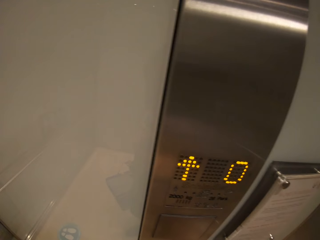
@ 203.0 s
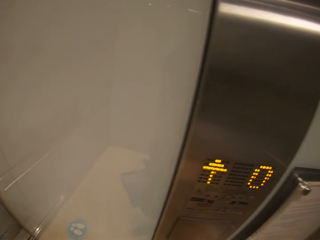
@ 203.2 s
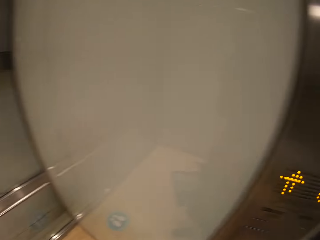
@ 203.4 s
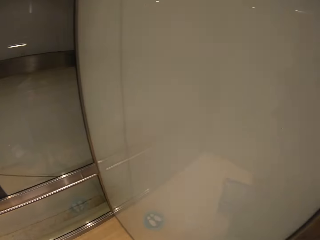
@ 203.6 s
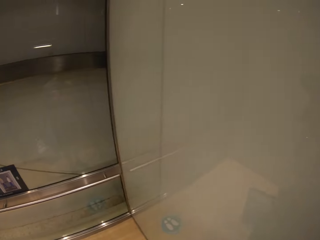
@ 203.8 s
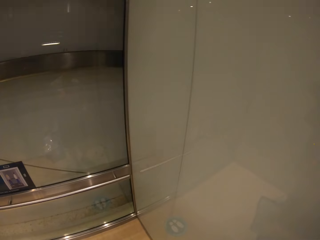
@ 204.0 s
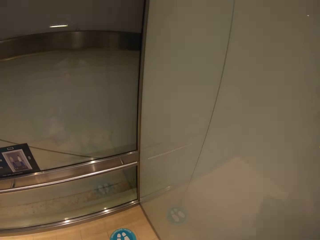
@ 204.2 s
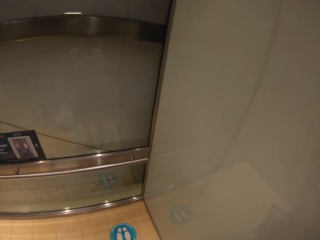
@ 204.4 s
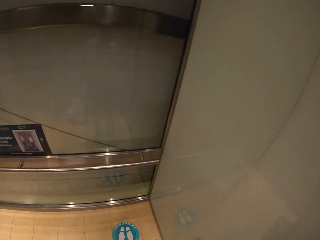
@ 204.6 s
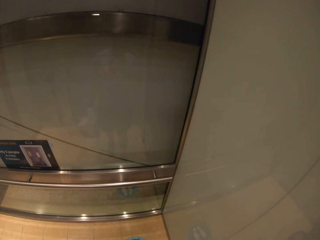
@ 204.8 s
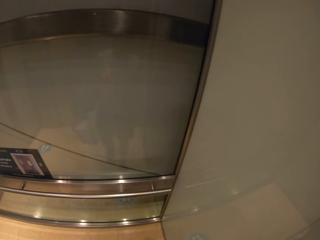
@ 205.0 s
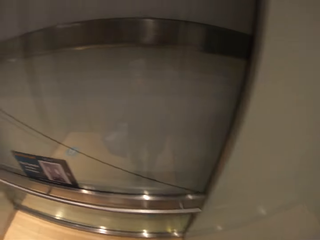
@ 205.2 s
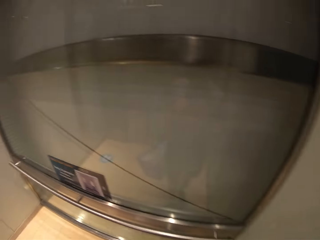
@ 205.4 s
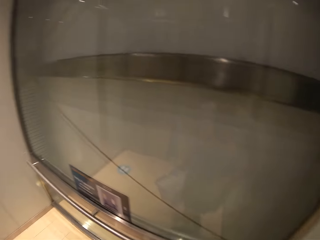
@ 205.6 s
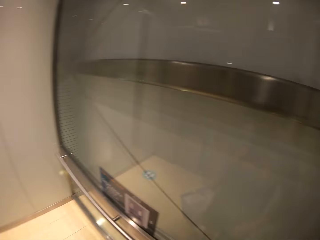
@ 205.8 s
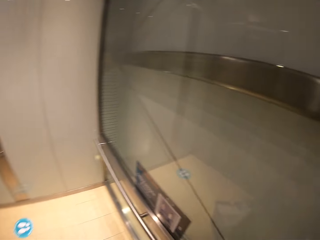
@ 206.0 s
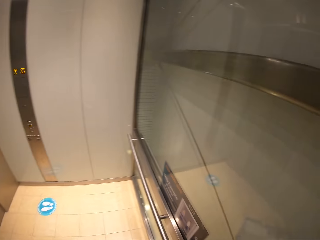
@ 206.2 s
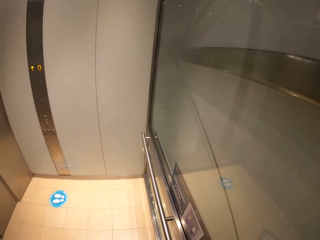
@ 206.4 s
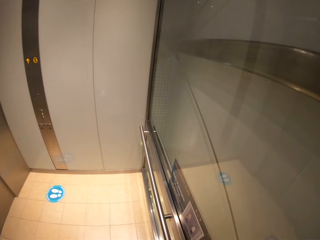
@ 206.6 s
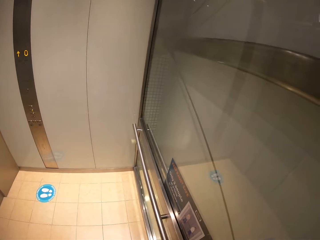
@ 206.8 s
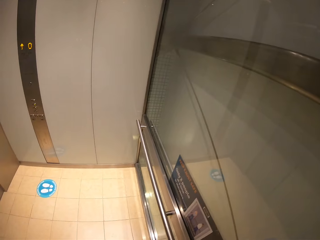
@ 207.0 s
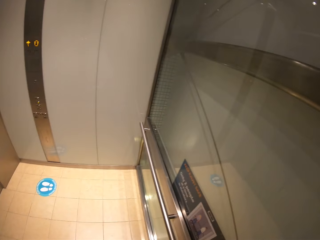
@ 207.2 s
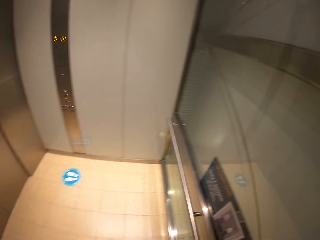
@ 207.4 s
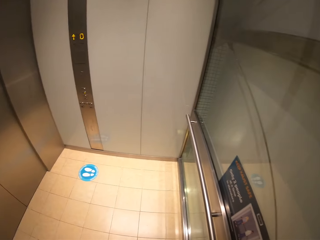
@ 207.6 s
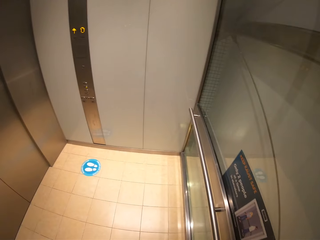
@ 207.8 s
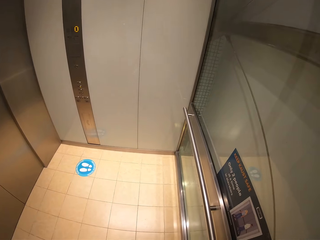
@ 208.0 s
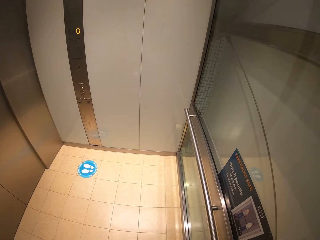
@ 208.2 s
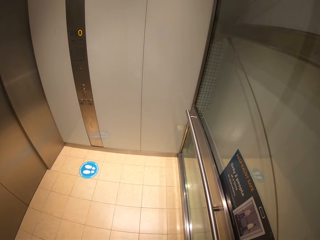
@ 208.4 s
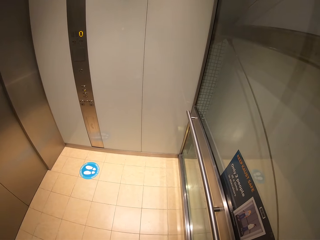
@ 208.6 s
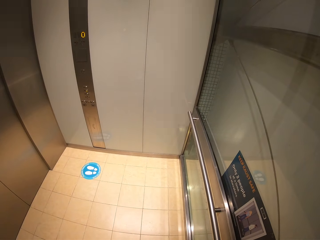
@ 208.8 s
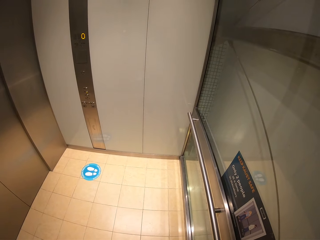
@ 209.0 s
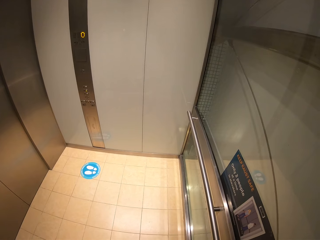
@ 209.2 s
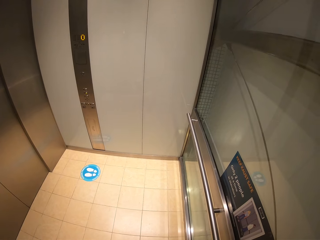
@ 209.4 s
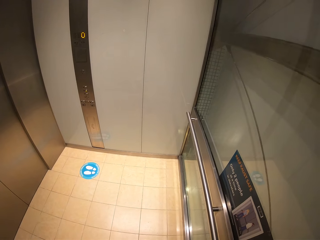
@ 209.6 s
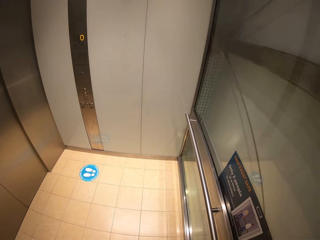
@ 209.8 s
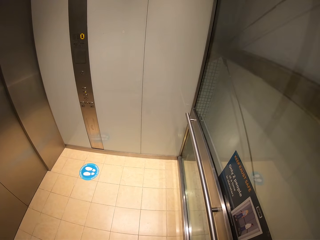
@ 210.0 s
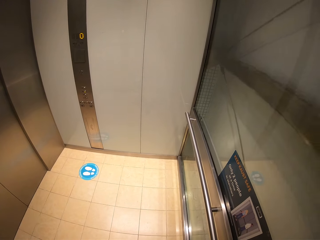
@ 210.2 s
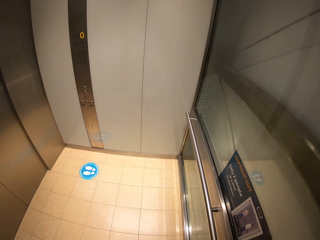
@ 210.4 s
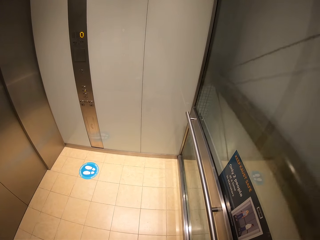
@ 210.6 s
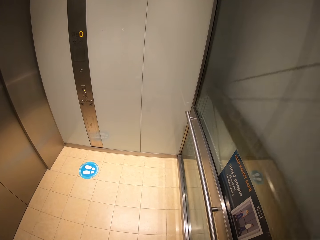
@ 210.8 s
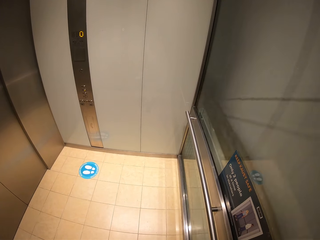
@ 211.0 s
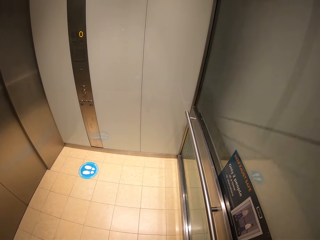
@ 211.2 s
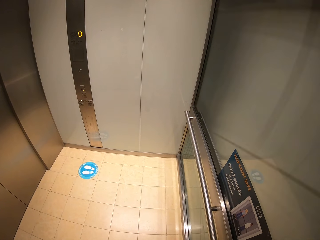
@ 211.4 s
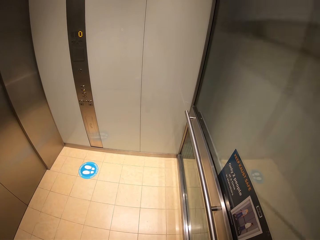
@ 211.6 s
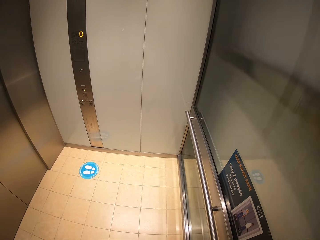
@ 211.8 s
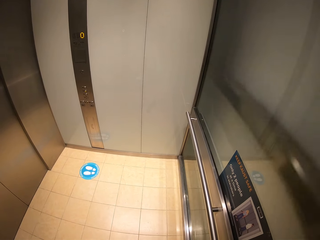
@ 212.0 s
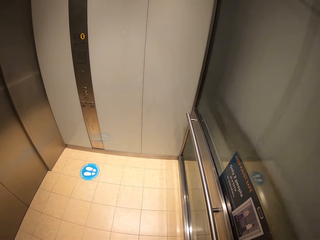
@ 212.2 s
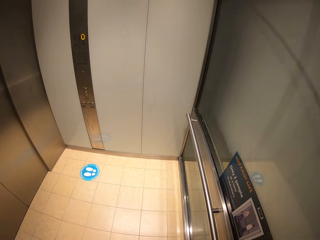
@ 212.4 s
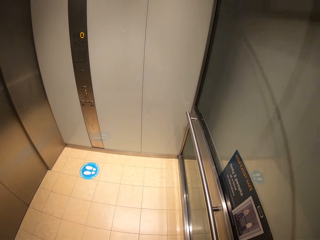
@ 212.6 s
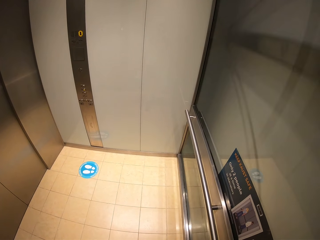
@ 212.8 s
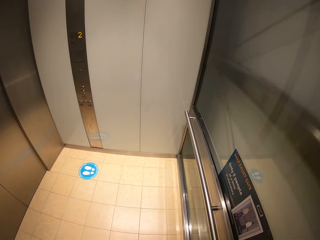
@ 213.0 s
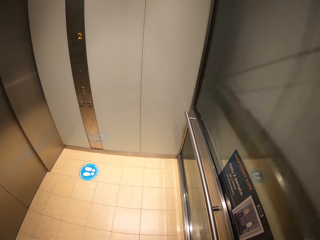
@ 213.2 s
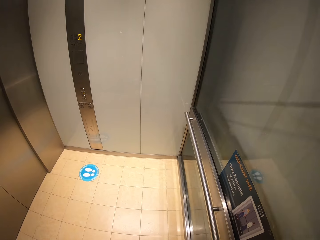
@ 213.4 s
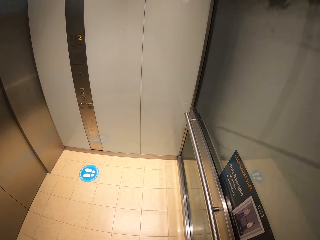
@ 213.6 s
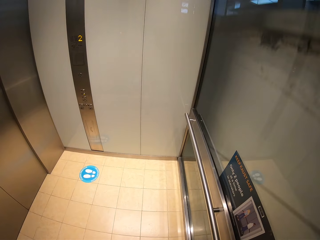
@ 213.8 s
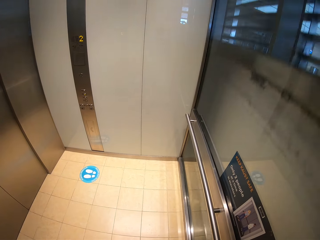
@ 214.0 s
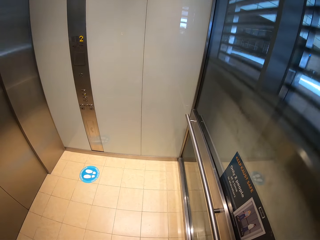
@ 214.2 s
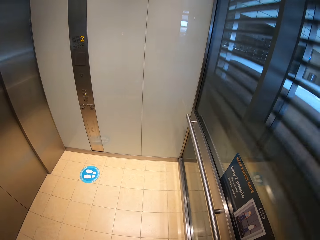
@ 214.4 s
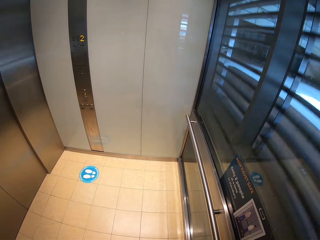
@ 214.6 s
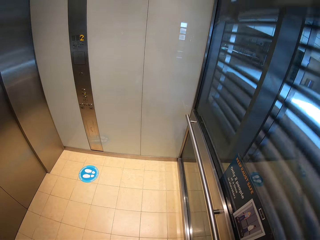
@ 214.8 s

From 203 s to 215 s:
The camera wearer looks around.

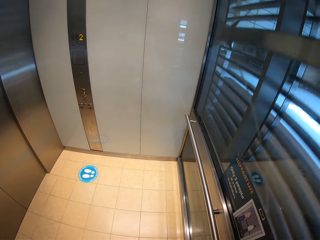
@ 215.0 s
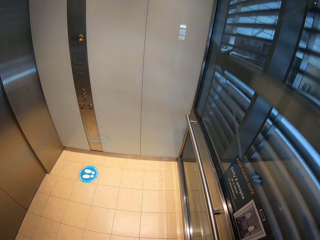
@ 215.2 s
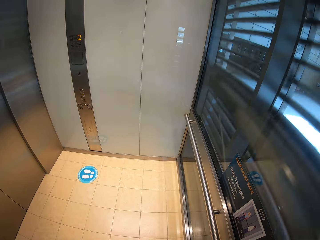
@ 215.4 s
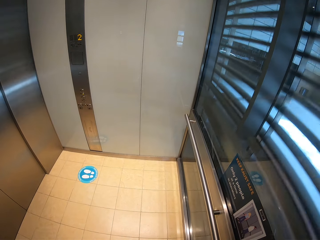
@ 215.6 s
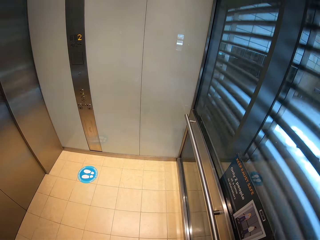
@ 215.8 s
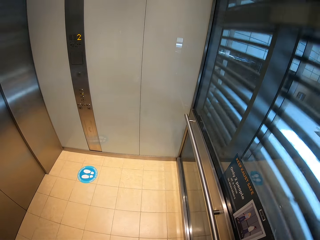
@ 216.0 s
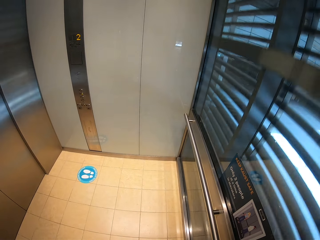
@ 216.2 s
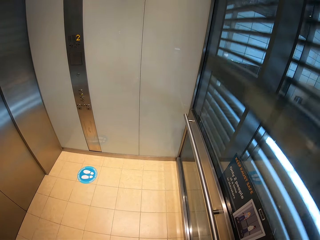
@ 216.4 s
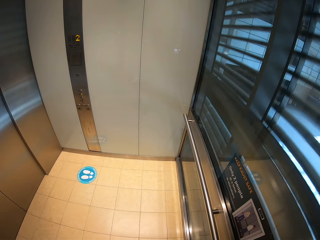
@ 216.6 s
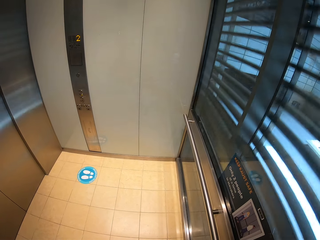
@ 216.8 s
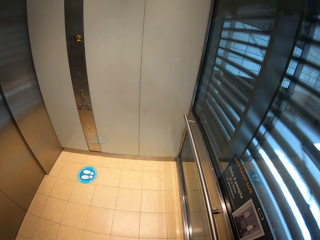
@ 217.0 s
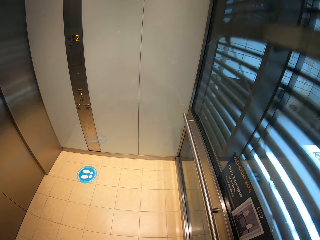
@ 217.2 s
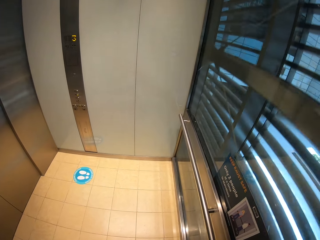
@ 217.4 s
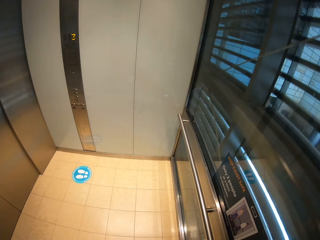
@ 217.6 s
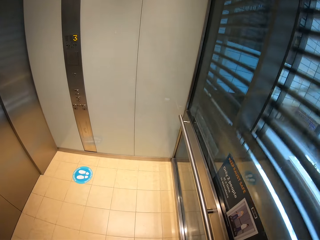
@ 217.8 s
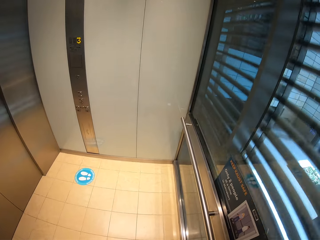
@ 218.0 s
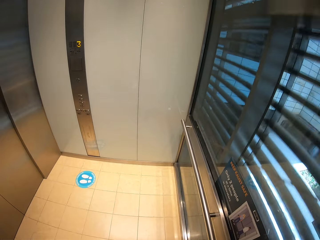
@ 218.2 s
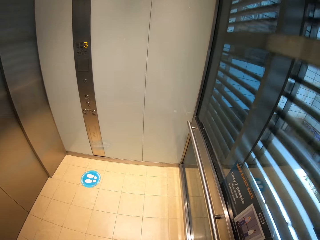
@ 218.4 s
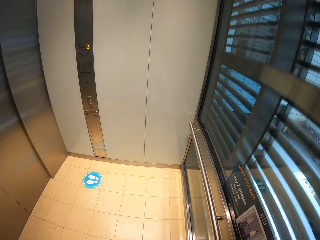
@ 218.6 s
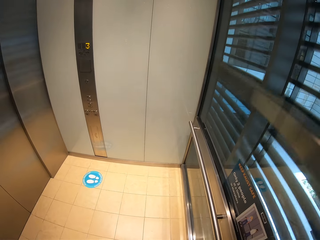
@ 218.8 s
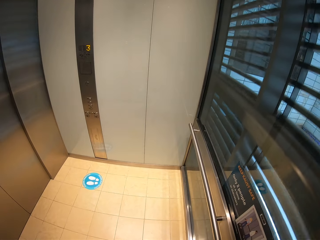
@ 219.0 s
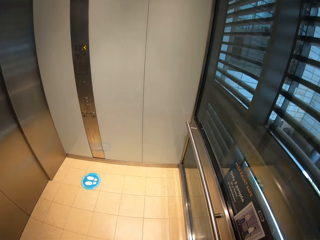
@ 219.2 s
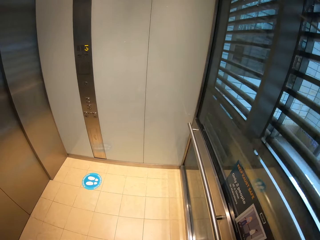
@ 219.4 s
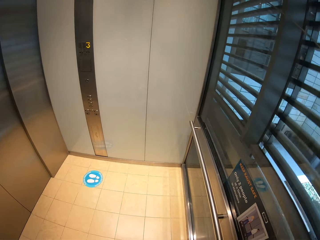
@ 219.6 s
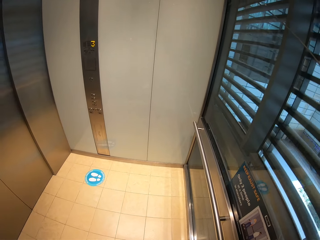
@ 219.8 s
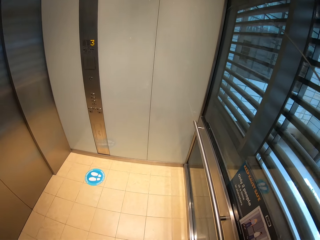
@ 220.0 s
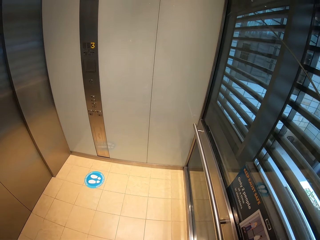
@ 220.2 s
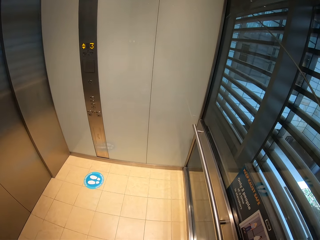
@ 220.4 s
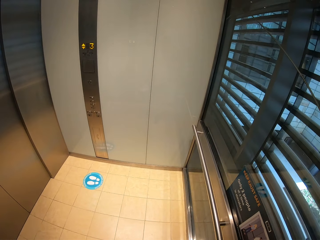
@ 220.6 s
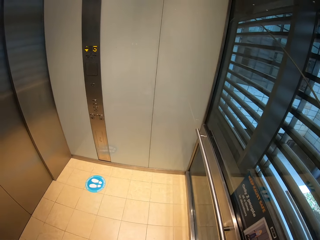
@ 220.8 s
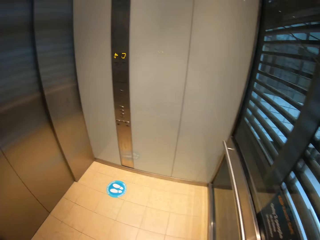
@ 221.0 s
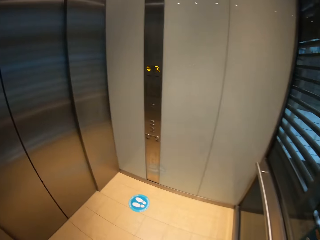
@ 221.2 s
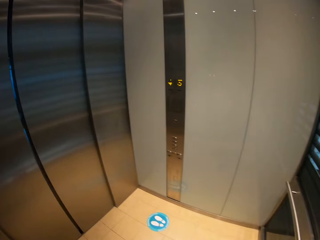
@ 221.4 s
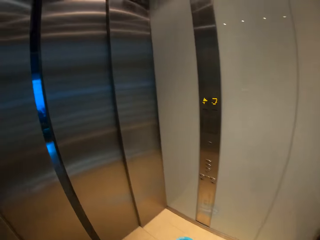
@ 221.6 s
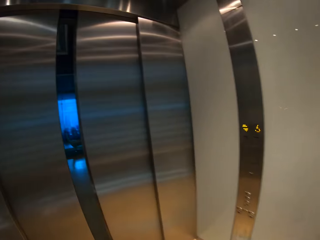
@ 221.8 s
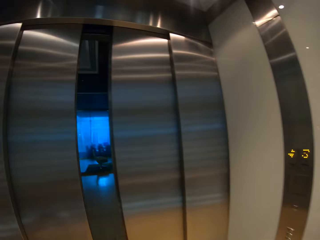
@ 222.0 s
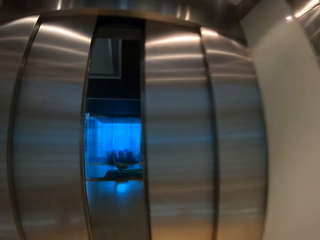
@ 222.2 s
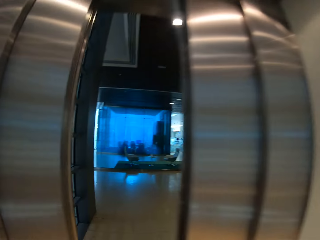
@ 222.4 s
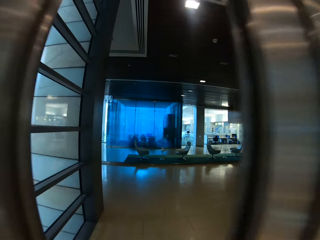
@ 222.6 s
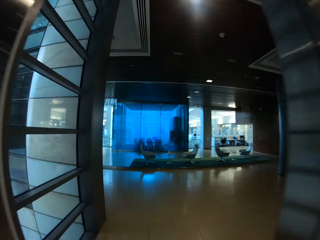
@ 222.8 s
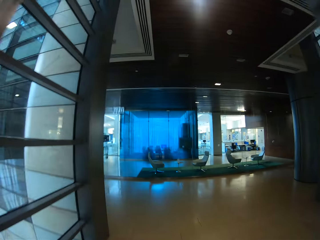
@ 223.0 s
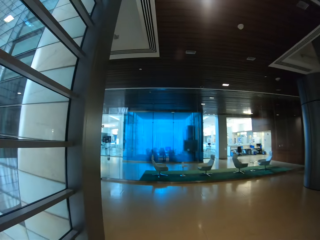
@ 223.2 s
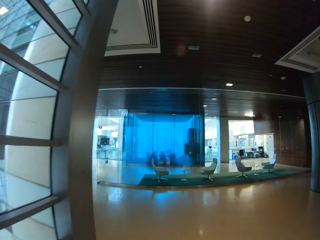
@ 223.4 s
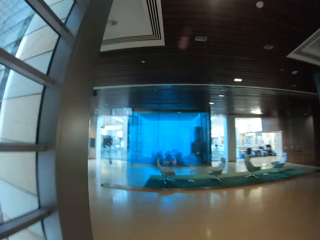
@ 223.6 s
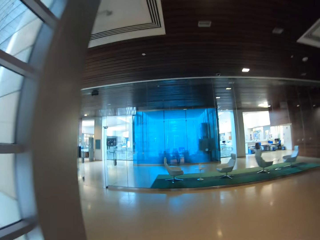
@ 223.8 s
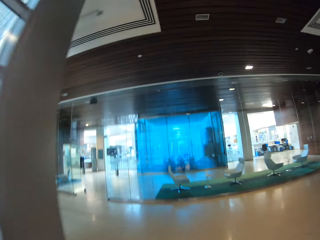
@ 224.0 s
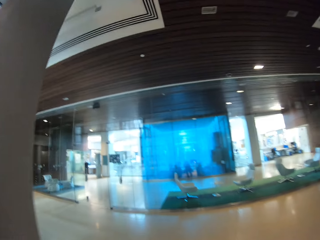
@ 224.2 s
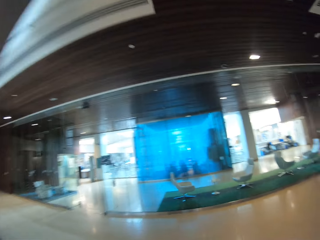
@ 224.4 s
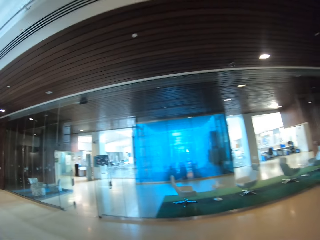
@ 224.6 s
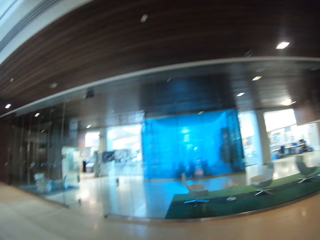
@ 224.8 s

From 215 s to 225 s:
The camera wearer walks out of the elevator onto another floor.
